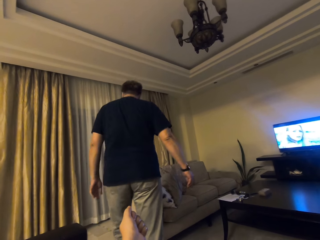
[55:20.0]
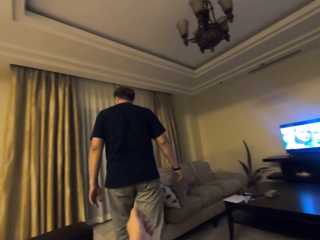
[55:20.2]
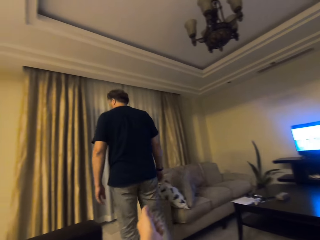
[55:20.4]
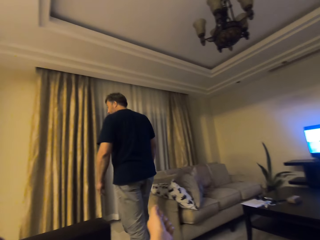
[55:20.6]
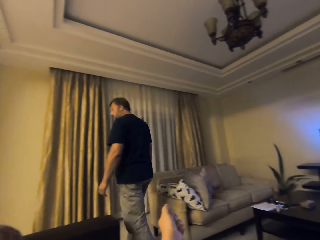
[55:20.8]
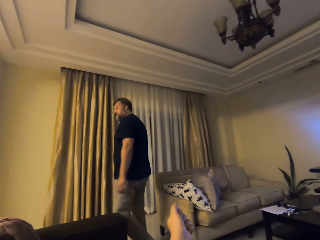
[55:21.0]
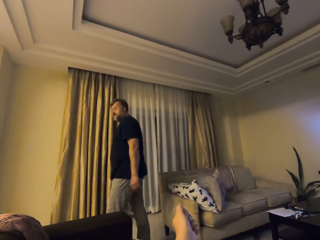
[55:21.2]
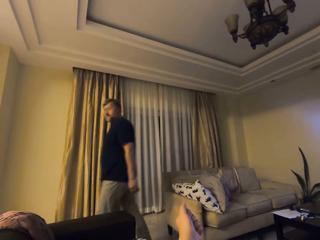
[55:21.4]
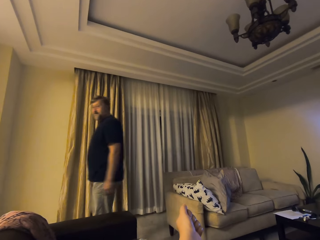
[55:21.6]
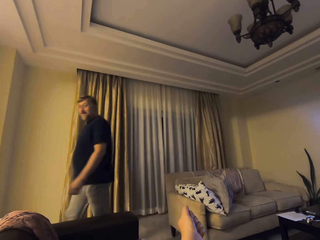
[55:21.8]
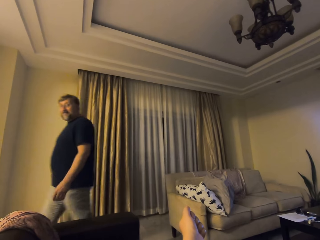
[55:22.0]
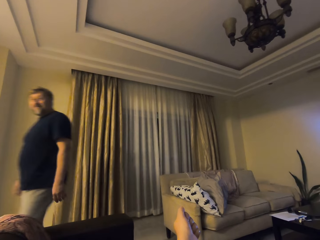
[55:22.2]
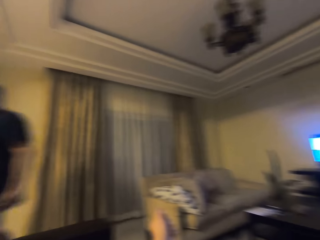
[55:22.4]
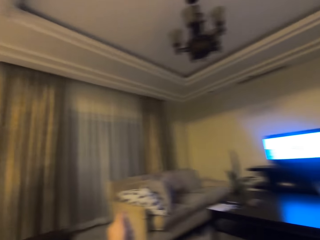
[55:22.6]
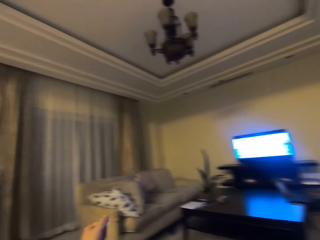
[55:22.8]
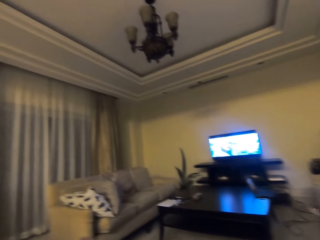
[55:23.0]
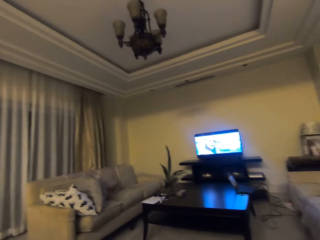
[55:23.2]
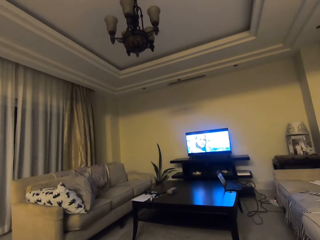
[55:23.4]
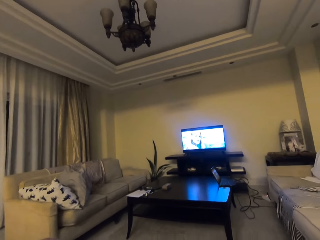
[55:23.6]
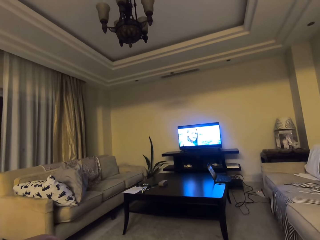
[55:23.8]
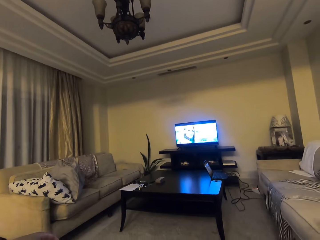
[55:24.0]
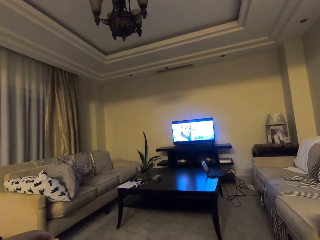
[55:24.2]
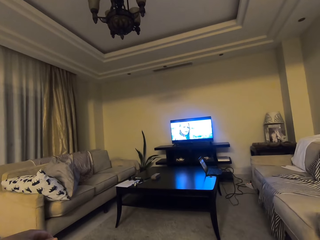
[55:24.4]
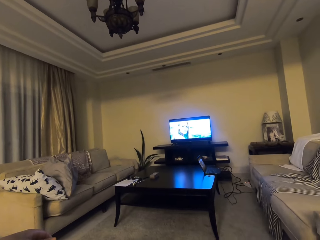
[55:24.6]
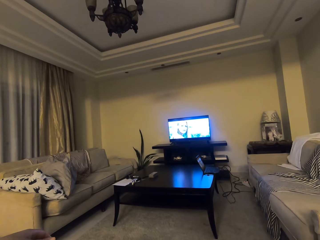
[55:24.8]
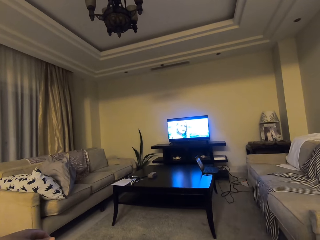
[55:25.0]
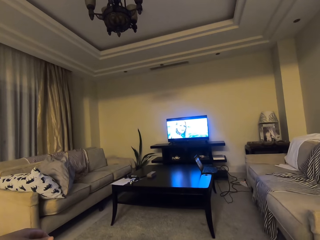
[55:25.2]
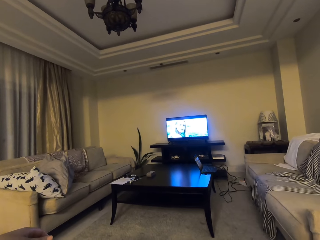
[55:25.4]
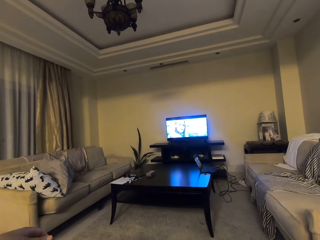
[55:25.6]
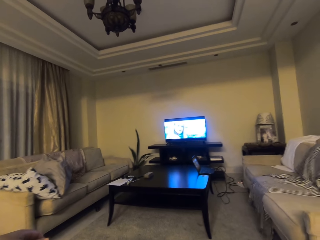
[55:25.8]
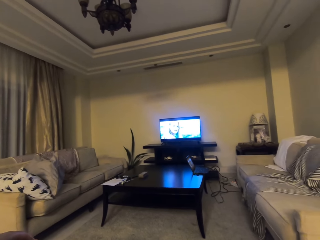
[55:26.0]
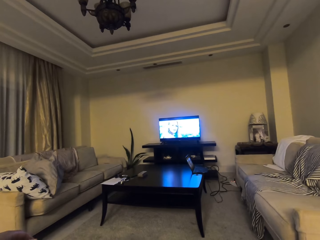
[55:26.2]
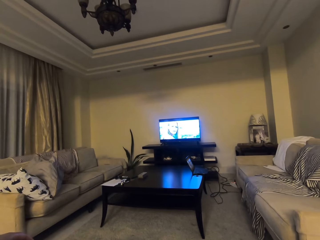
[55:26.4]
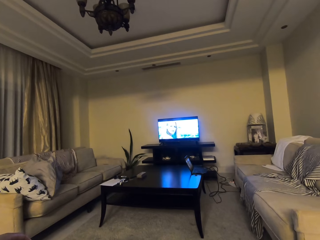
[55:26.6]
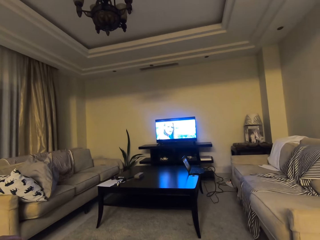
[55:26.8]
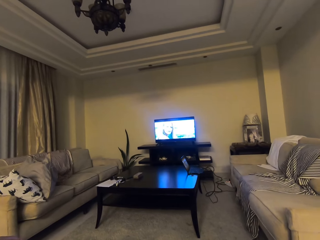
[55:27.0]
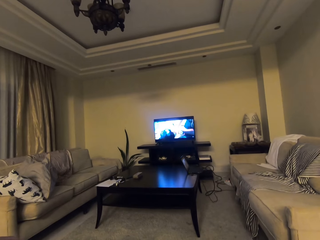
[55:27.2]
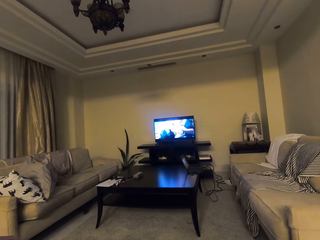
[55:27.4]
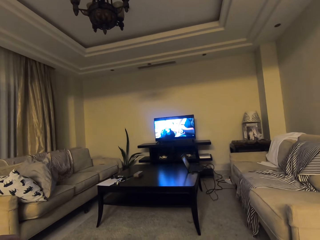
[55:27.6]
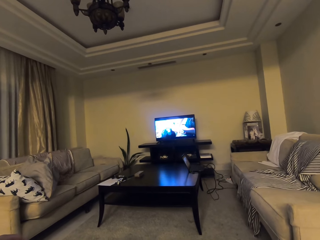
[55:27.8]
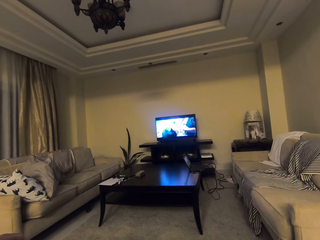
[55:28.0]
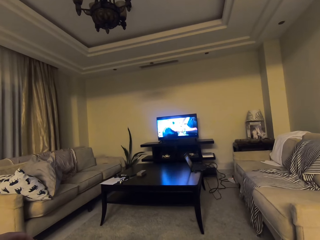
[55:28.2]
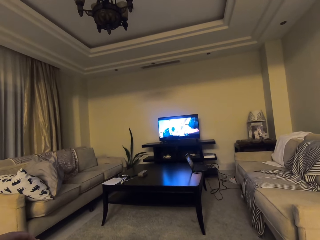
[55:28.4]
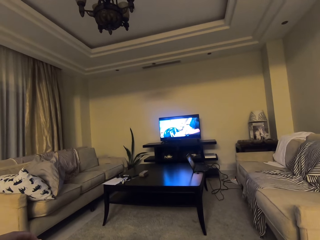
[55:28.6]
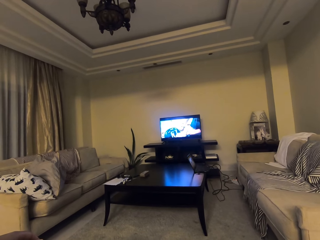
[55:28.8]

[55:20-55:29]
The camera wearer looks at a man. The man leaves the living room. The camera wearer converses with a person and watches the television.

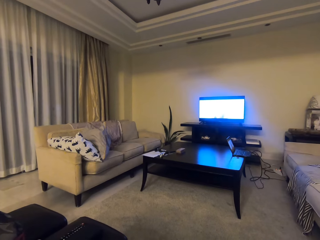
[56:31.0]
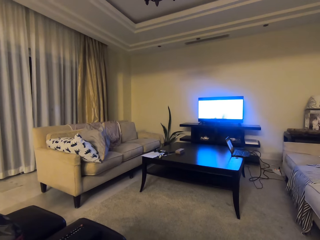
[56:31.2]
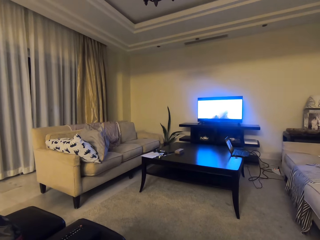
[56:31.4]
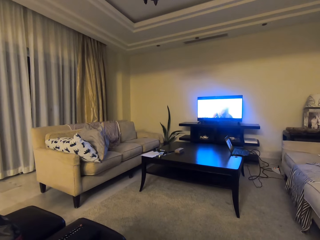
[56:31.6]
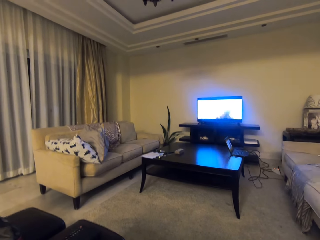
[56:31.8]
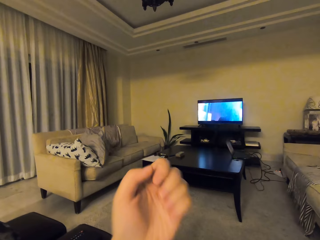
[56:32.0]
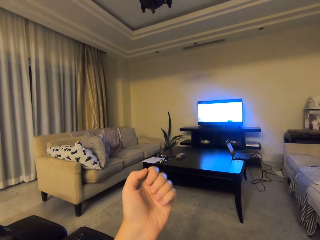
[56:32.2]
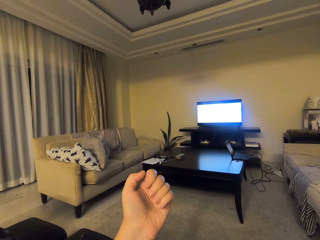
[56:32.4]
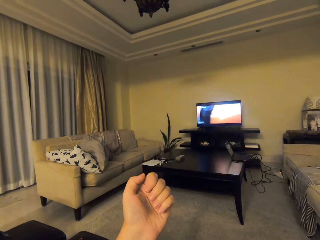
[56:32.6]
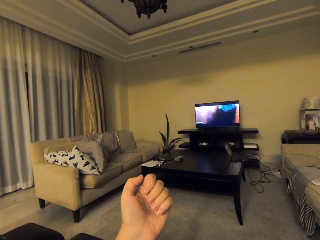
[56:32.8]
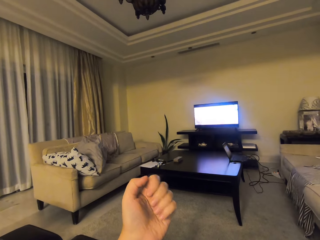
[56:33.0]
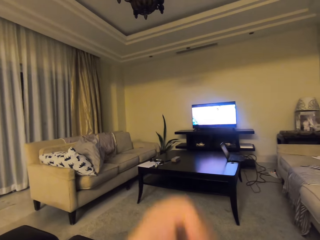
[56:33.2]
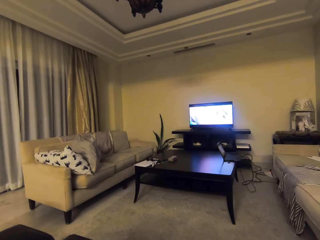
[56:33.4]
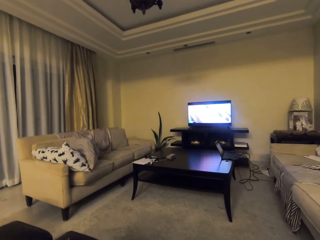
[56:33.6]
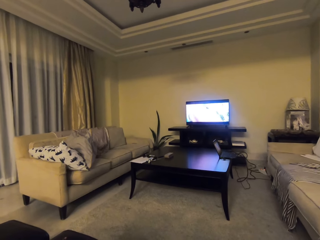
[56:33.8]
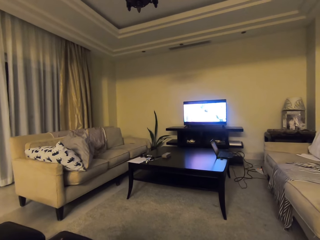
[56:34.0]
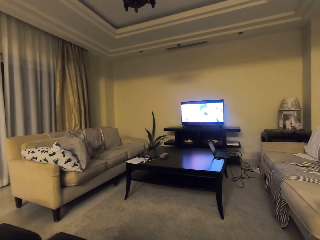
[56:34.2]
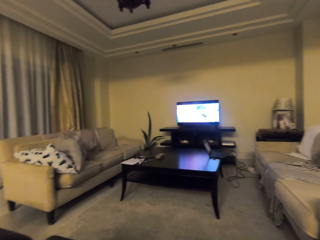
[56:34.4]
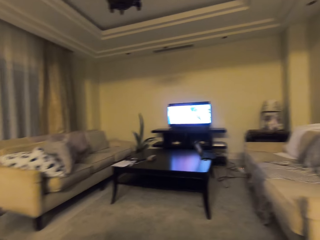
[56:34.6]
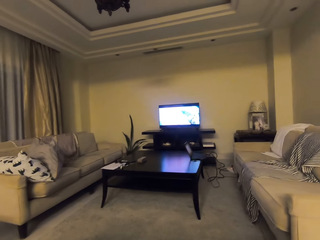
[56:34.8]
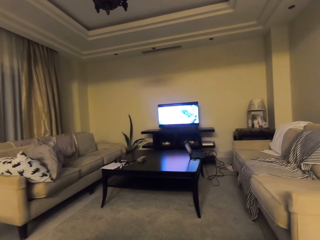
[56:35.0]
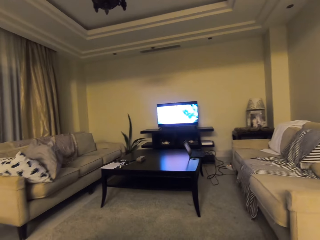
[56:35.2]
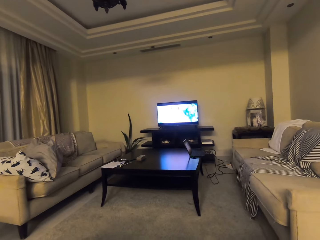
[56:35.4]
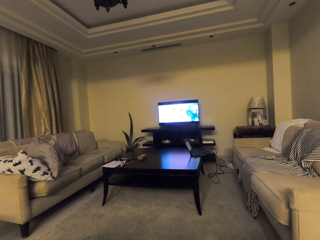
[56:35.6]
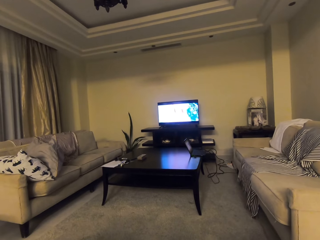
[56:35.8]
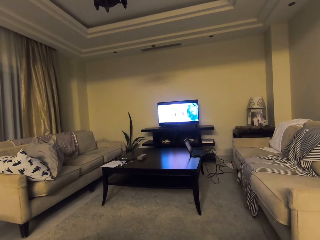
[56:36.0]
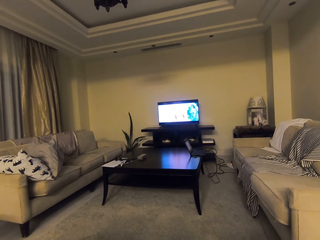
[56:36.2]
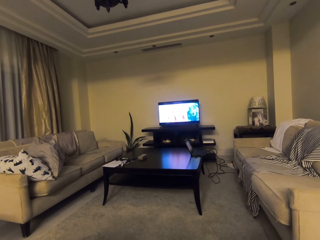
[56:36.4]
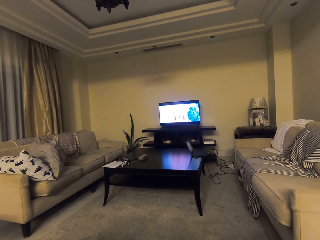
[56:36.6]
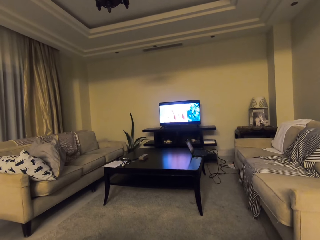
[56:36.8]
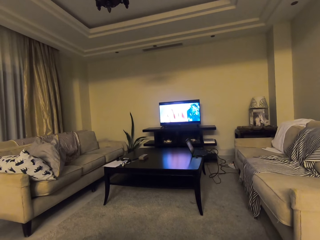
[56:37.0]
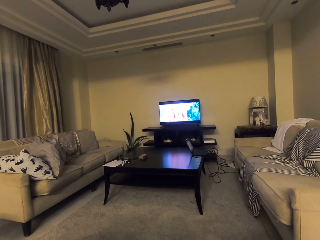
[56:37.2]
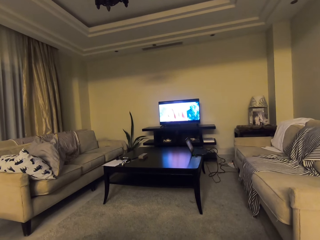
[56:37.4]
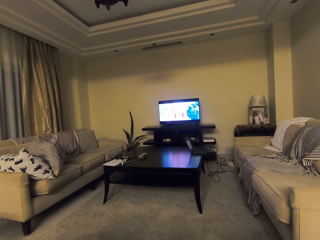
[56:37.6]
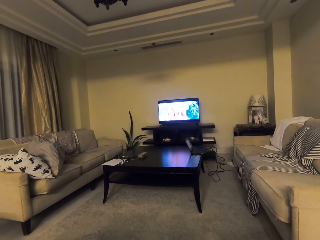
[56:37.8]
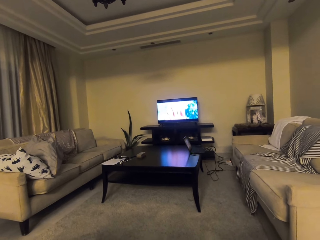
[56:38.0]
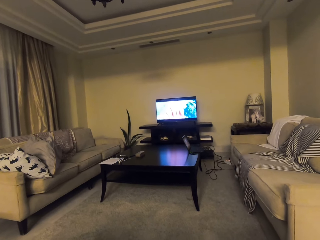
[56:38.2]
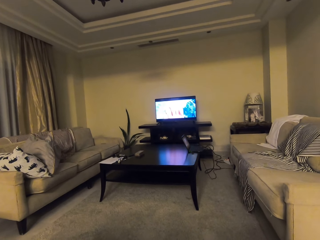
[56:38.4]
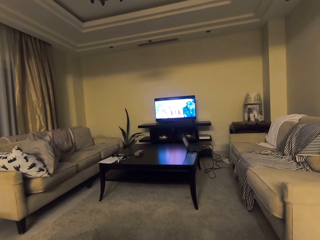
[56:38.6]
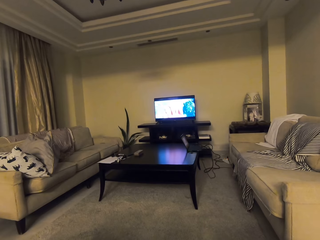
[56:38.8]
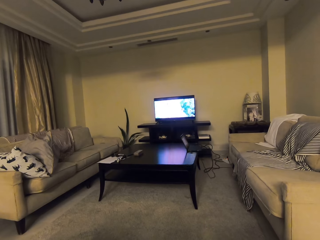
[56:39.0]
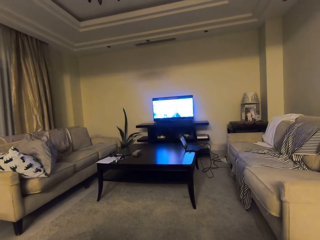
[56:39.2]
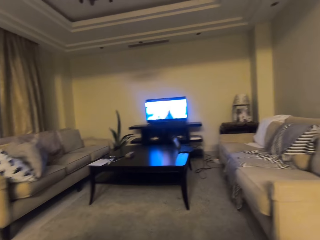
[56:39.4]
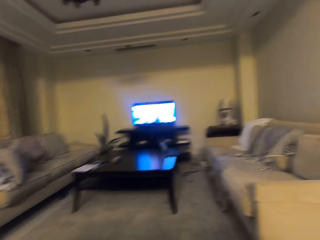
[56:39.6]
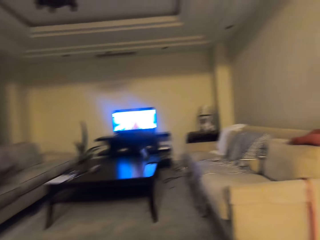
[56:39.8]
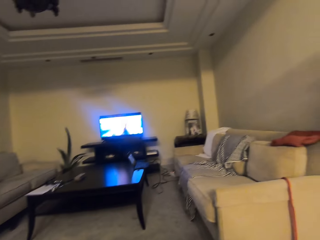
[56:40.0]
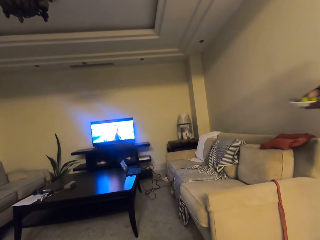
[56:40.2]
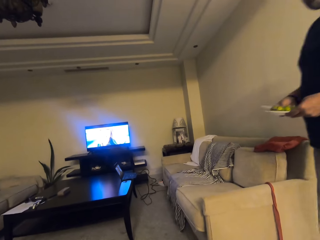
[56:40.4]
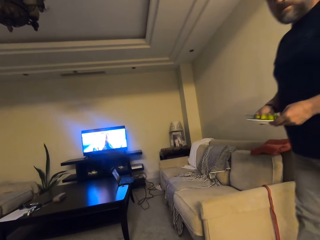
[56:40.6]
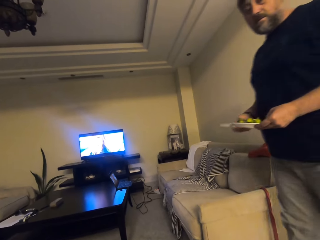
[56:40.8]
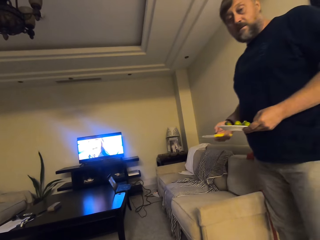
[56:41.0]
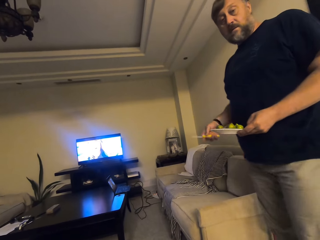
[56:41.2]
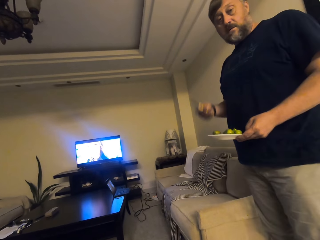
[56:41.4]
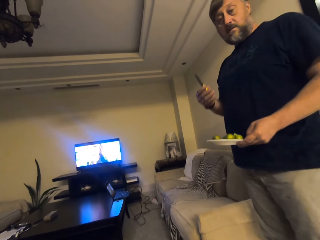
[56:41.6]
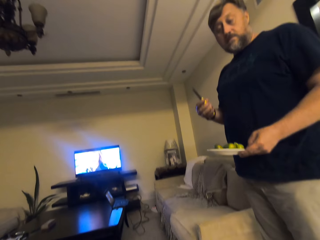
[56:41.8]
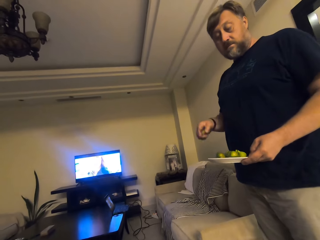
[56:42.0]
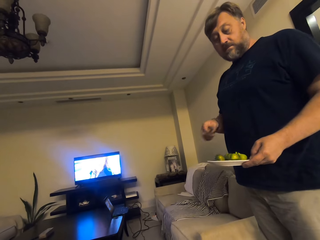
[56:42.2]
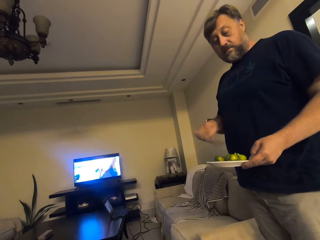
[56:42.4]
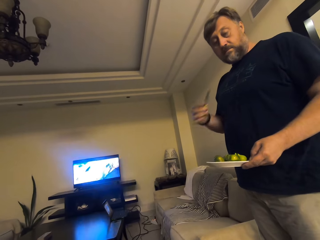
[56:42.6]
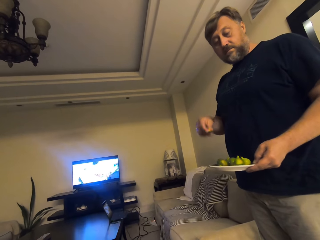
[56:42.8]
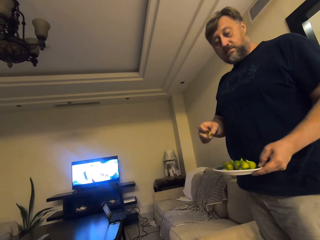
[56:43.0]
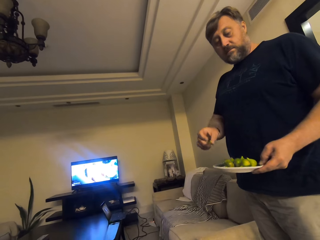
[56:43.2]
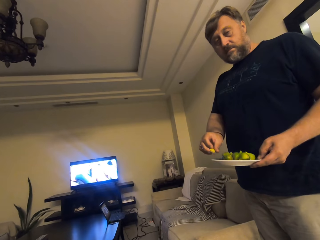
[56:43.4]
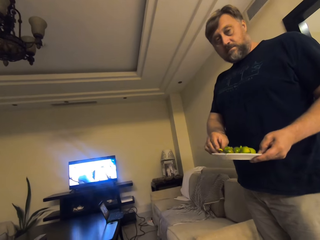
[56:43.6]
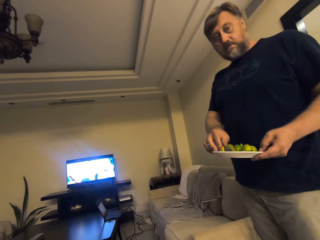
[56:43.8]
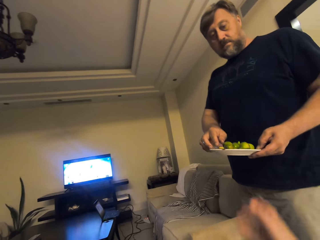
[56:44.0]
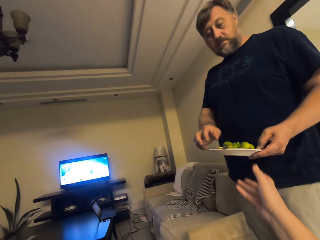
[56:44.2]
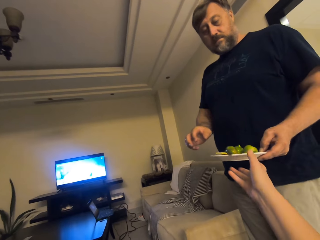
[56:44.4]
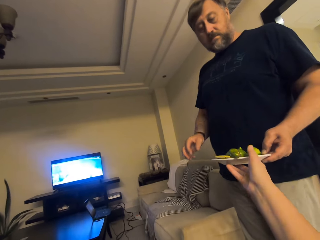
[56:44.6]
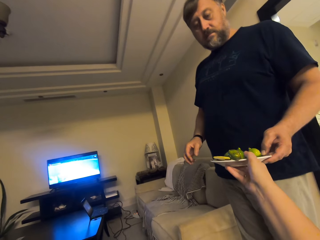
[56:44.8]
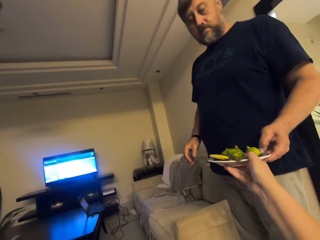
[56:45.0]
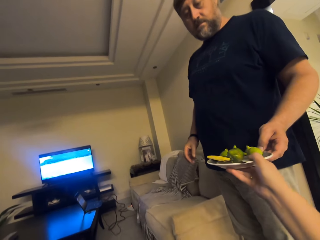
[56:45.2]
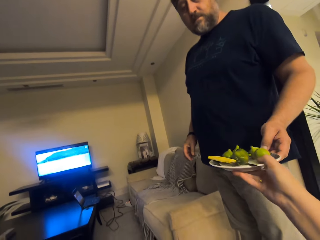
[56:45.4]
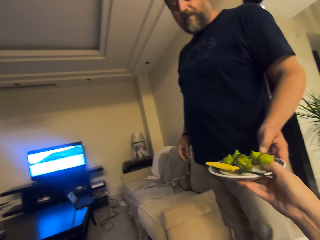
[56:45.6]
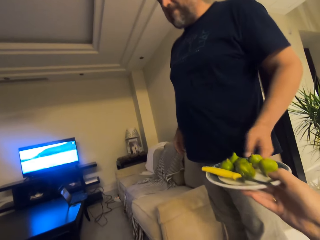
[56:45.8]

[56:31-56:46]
The camera wearer looks at the fingers. They watch the television. A man holds the knife. The camera wearer looks at the man. The man holds a plate of fruits. The man returns the knife. The camera wearer grabs the plate of fruits and the knife from the man. They converse with another person.
